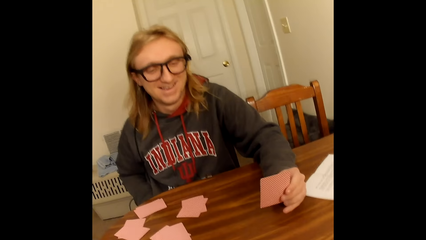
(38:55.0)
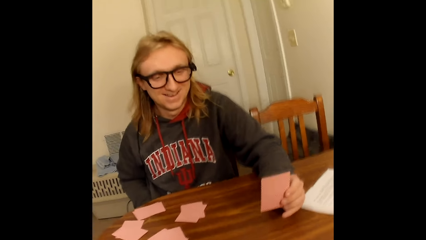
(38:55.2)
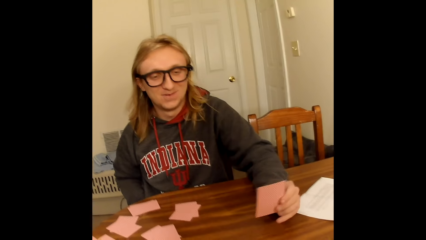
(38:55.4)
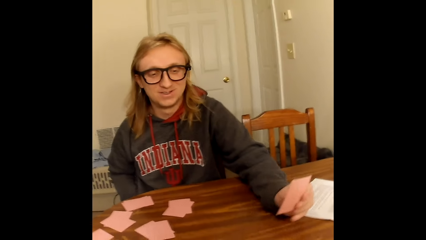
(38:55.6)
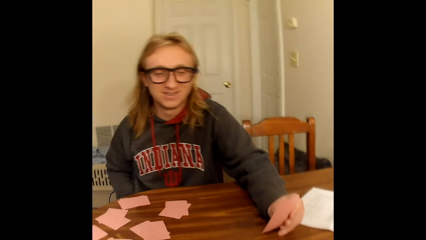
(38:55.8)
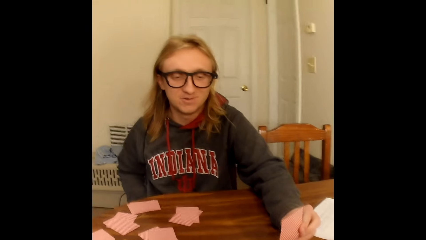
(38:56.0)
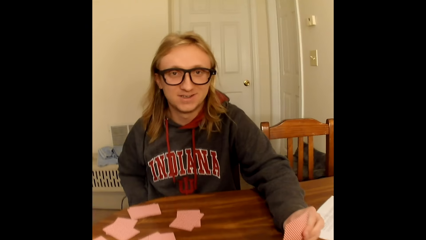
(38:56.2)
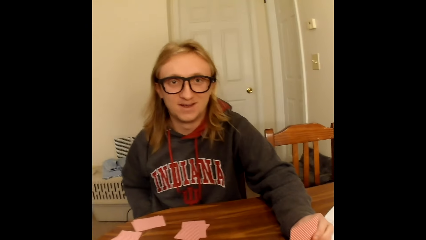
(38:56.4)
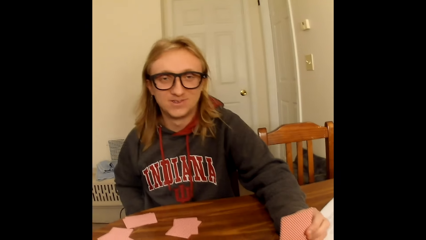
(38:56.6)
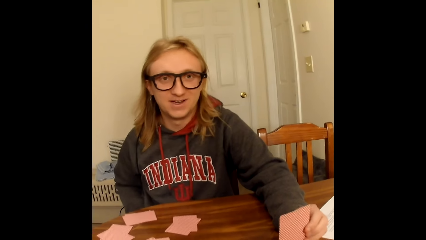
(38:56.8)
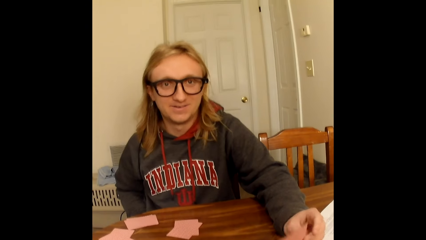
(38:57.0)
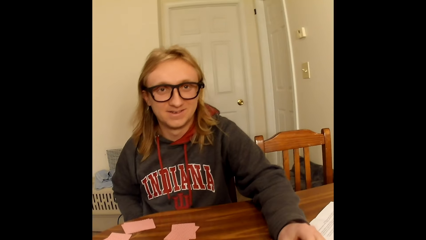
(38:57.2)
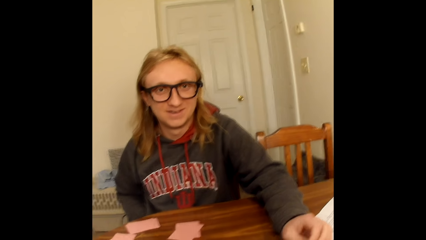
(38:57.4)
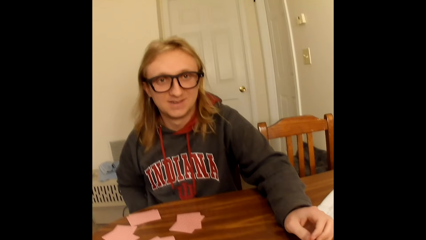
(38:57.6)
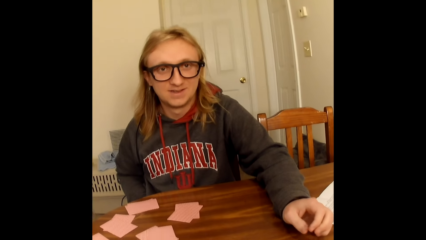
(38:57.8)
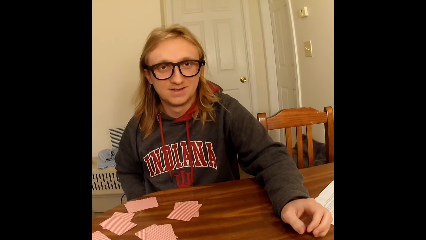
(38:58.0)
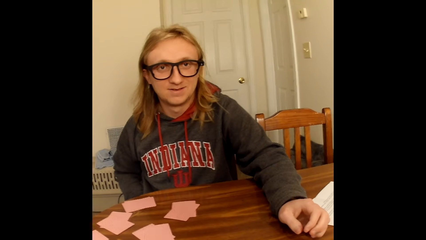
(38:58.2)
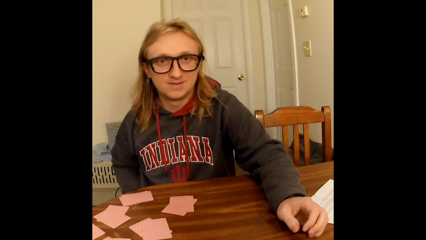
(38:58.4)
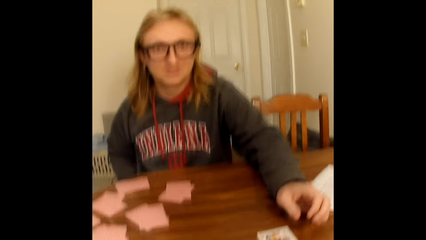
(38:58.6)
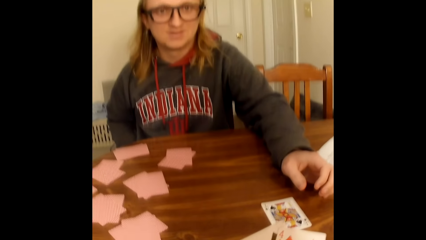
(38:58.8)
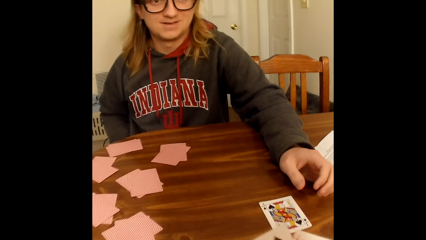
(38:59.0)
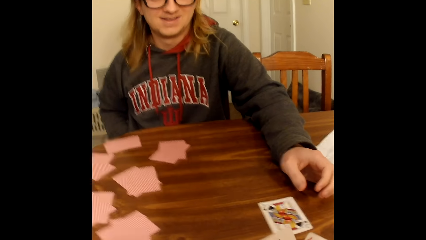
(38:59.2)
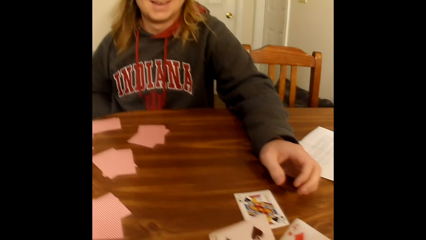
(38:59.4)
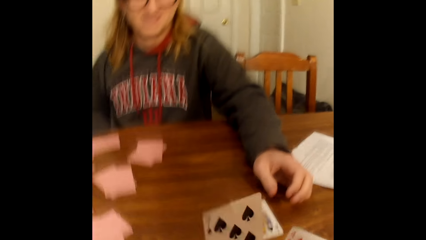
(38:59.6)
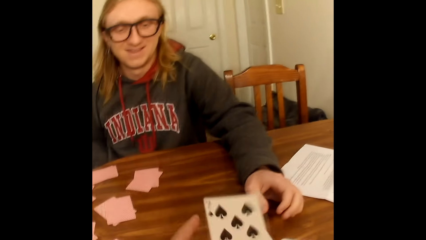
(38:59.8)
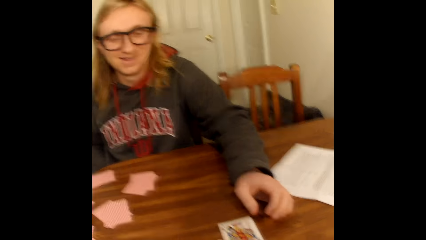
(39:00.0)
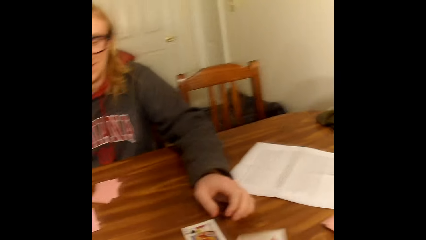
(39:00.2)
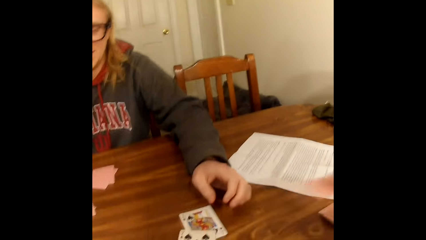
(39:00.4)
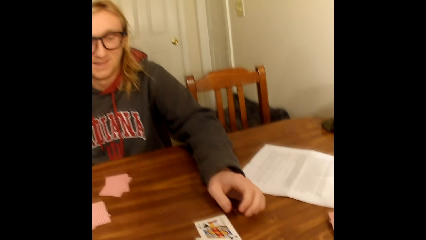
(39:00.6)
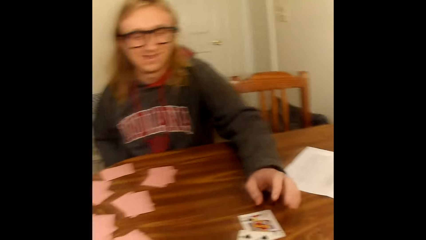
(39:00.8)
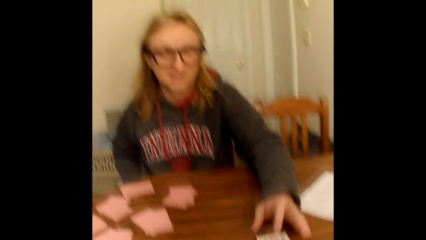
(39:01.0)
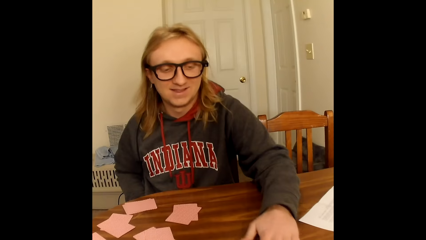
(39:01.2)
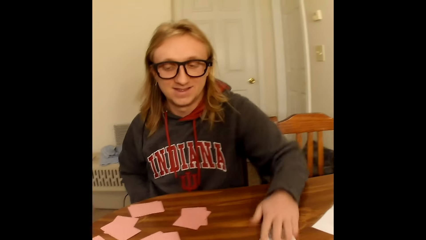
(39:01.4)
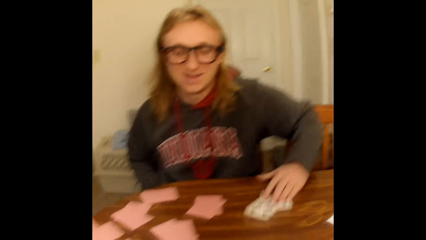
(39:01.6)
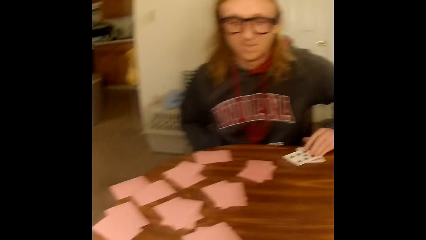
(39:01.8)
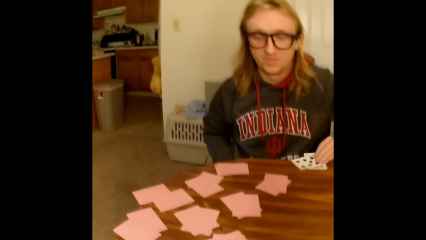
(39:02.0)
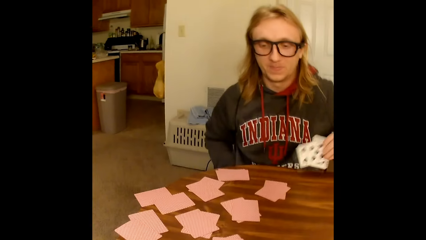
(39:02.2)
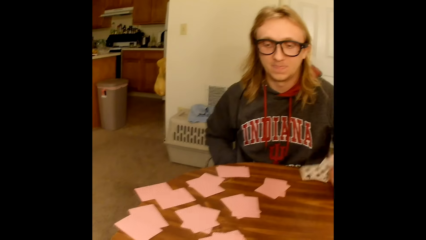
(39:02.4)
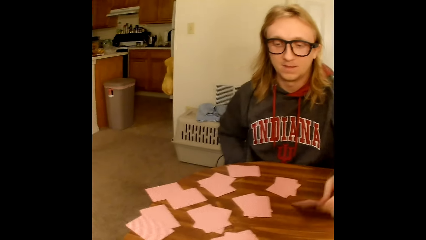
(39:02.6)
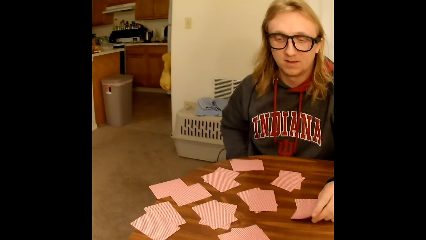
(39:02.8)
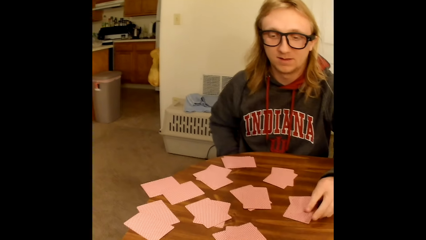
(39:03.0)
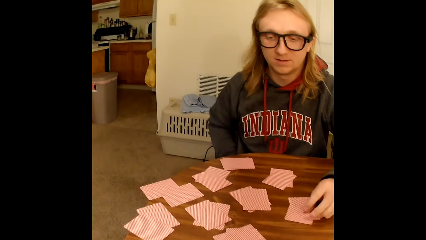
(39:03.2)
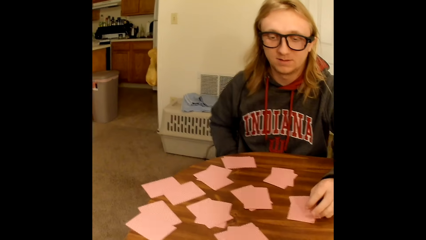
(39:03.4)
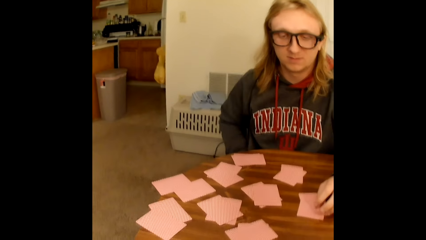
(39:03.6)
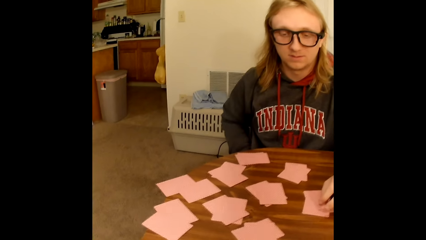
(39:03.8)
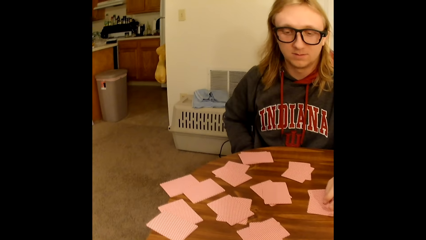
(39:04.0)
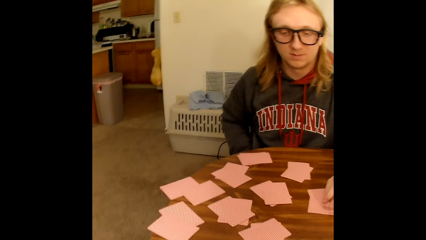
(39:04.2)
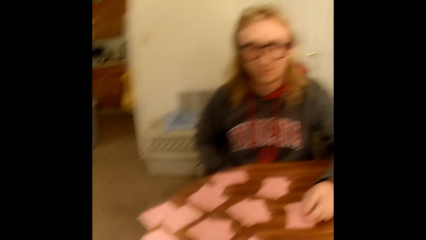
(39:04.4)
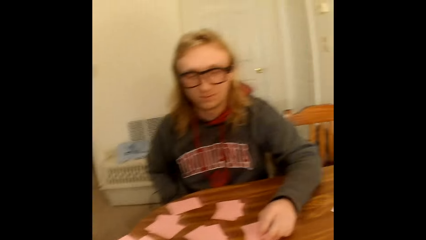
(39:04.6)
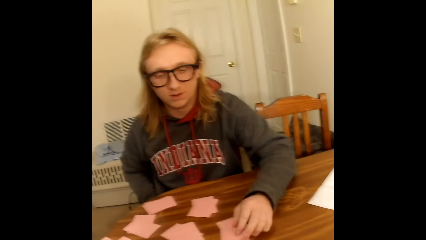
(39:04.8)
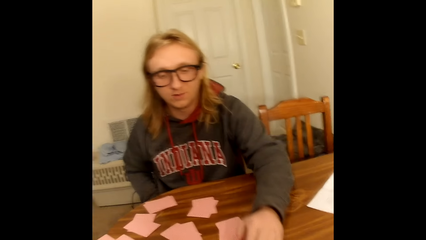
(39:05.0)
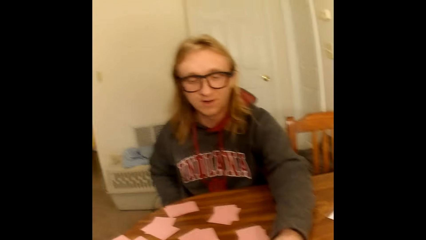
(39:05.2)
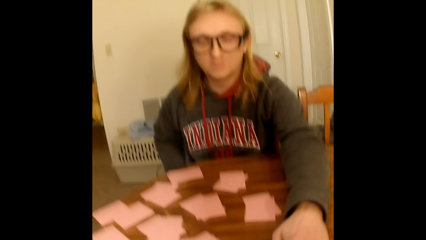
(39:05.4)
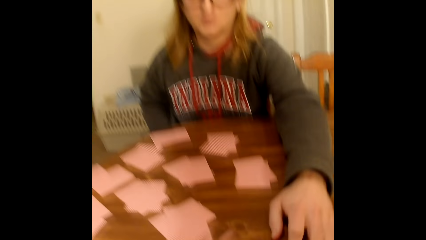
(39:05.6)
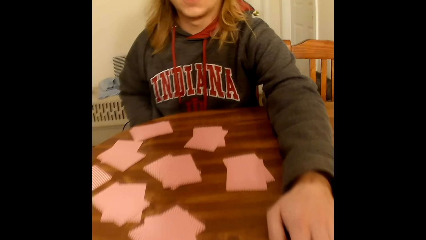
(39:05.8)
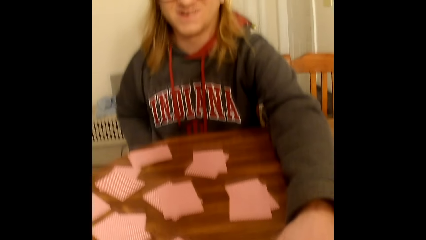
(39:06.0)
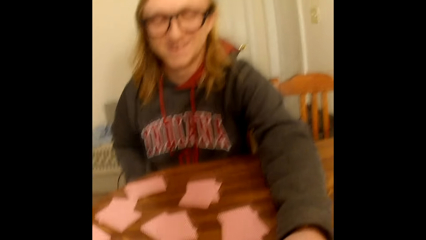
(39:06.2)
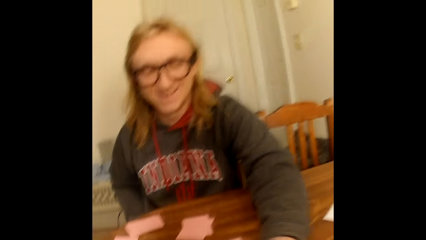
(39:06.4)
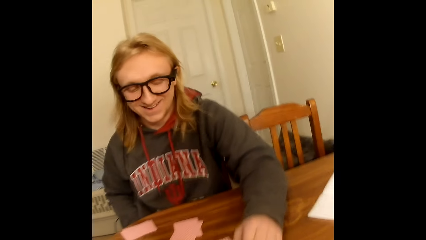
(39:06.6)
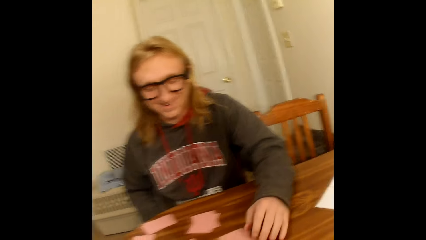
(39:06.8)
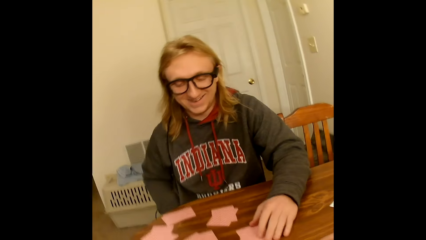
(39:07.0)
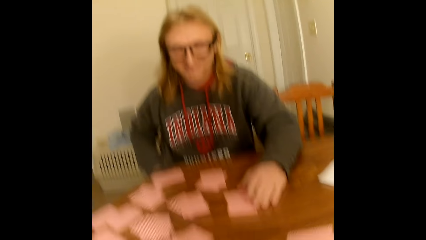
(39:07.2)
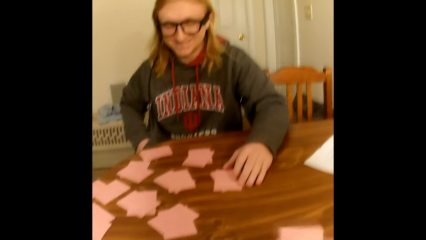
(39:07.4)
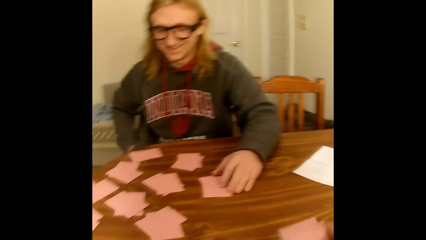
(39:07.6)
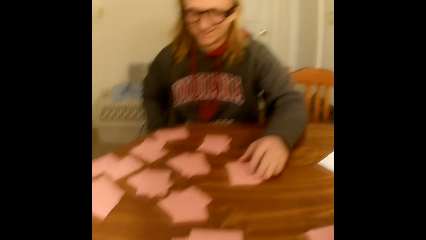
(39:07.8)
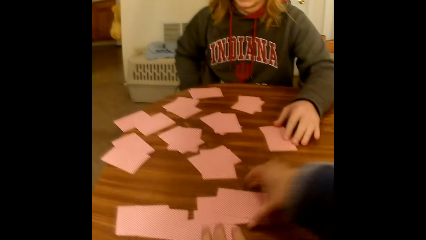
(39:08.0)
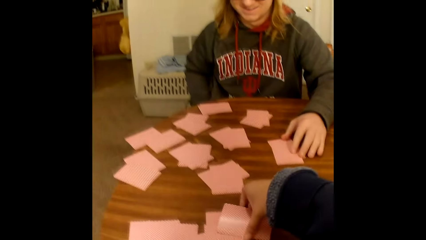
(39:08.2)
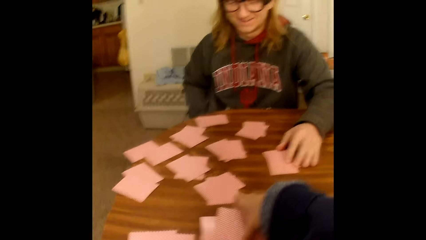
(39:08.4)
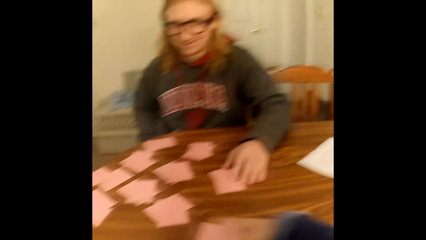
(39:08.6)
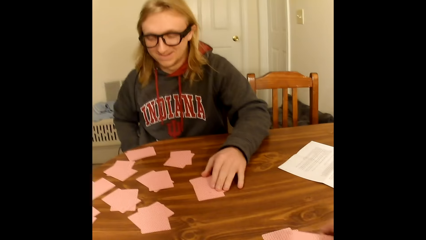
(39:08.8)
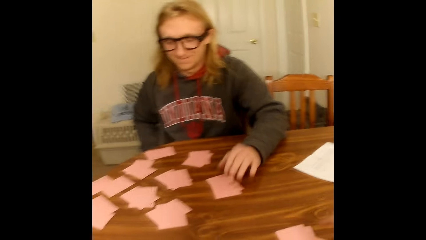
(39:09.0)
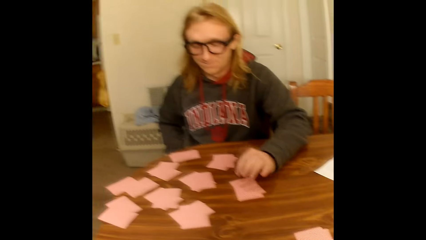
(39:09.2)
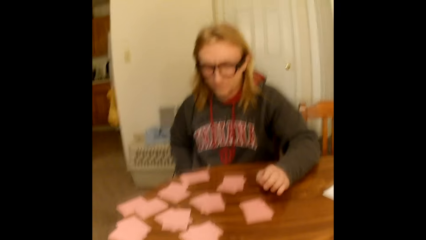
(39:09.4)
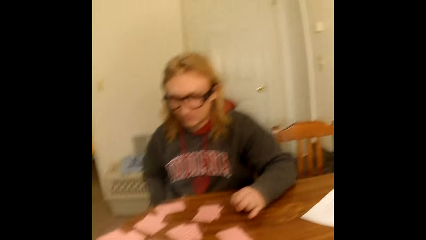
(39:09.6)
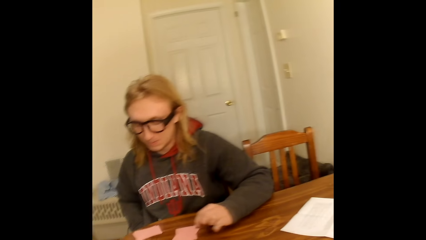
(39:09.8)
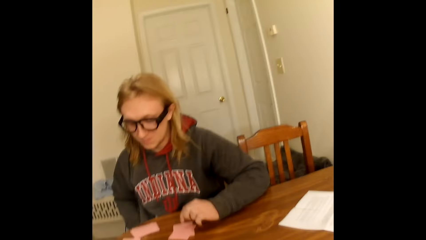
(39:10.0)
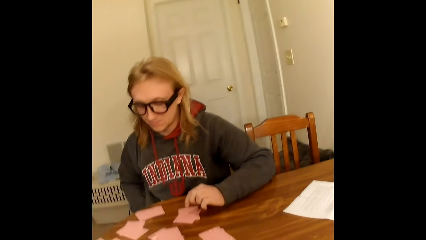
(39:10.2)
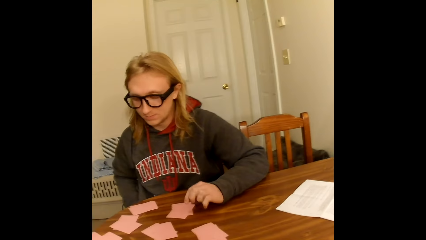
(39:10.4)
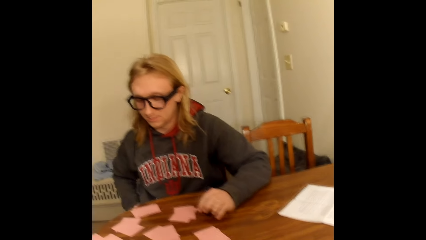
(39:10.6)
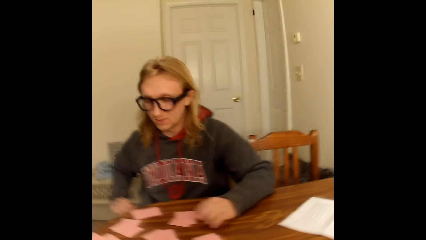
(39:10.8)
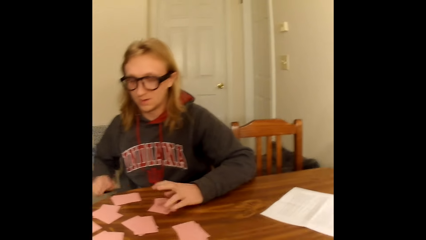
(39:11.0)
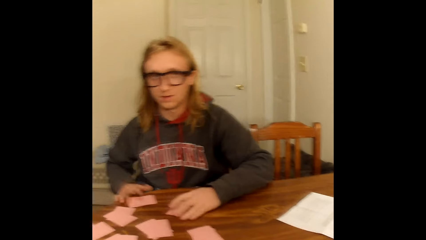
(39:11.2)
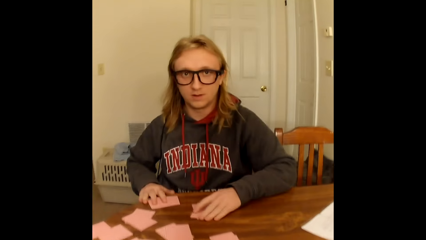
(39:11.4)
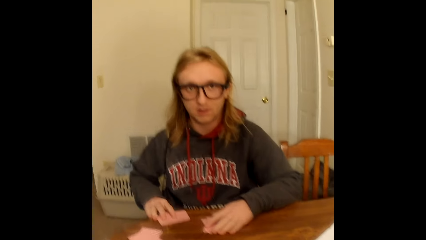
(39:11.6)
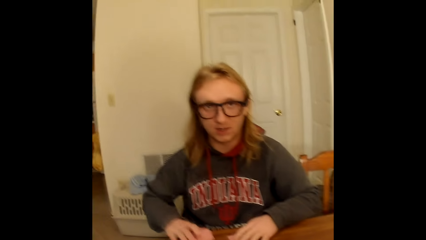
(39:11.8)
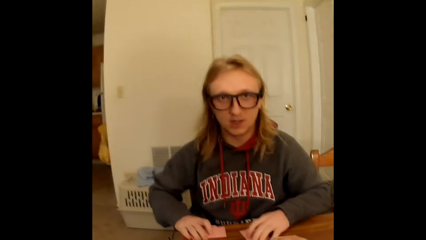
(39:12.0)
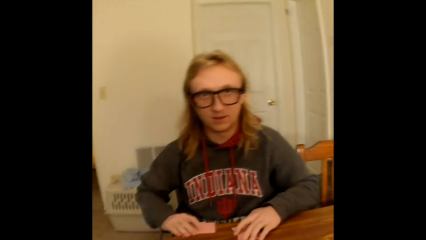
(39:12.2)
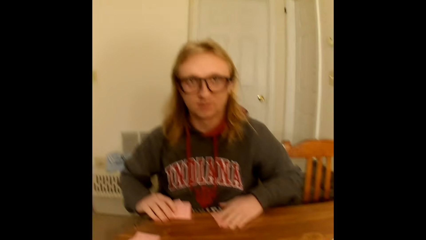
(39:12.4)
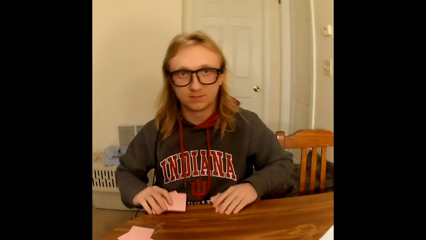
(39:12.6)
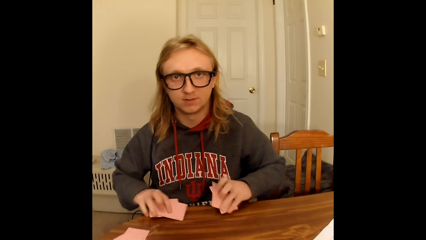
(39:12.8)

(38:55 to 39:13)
A man holds the playing card in his left hand. He drops the playing card in his left hand on the table. The camera wearer places a playing card face up on a face up playing card on the table with her right hand. She speaks to the man. The man takes two face up playing cards from the table with his left hand. He places the playing cards face down on the table with his left hand. He touches a set of the face down playing cards on the table with his left hand. He touches another set of the face down playing cards on the table with his left hand. He touches a set of the face down playing cards on the table with his left hand. The man speaks to the camera wearer. The camera wearer counts cards on the table. She takes a set of the face down playing cards on the table with her right hand. She places the set of the face down playing cards on the table with her right hand. The man removes his left hand from the set of the face down playing cards on the table. The camera wearer puts the cards on the table. The man takes a set of the face down playing cards on the table with his left hand and takes a set of the face down playing cards on the table with his right hand.
